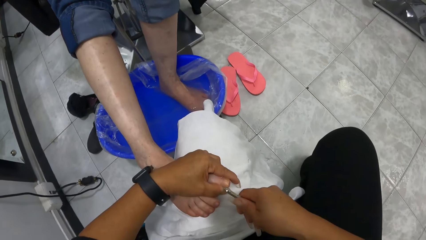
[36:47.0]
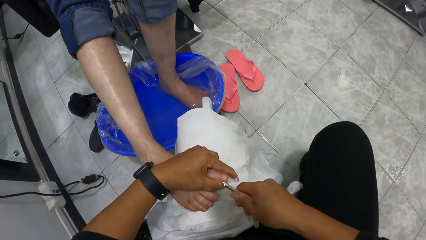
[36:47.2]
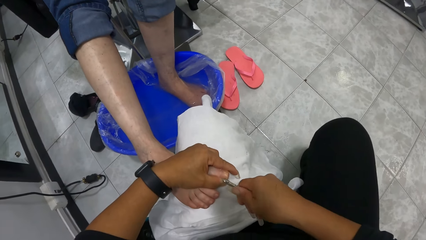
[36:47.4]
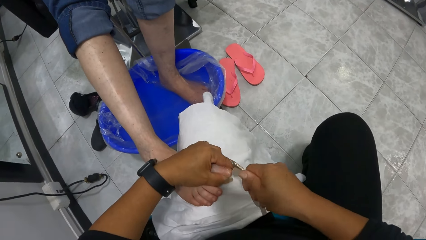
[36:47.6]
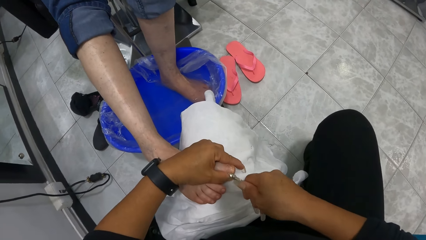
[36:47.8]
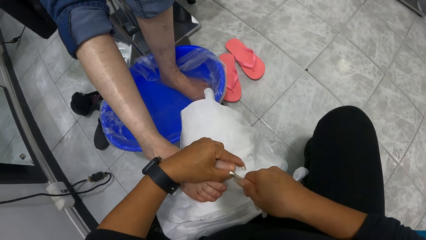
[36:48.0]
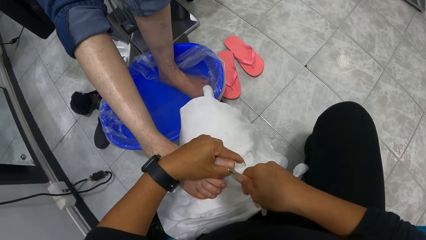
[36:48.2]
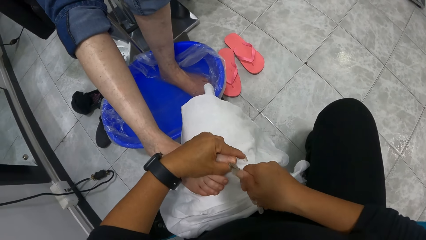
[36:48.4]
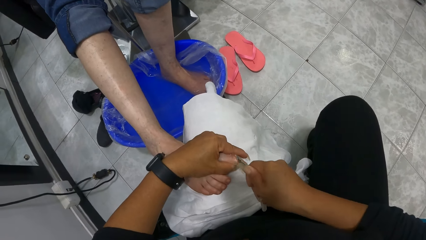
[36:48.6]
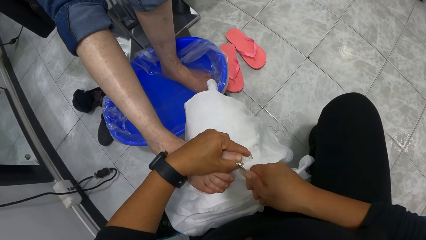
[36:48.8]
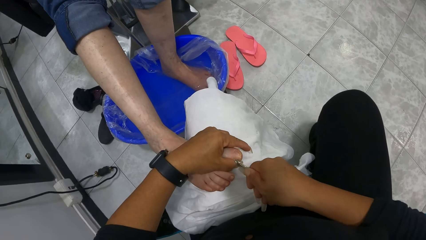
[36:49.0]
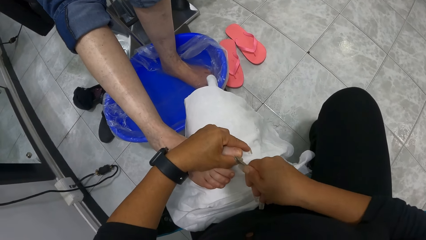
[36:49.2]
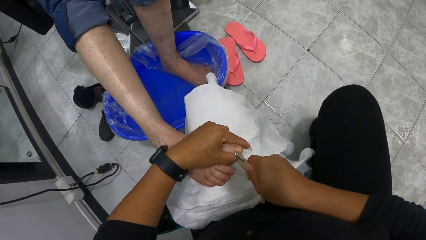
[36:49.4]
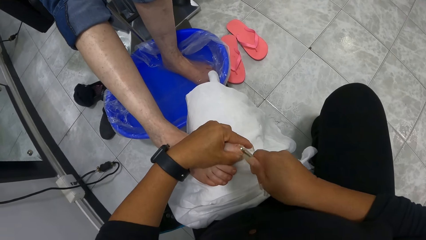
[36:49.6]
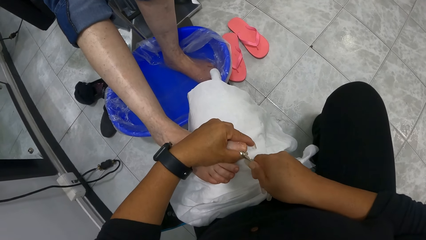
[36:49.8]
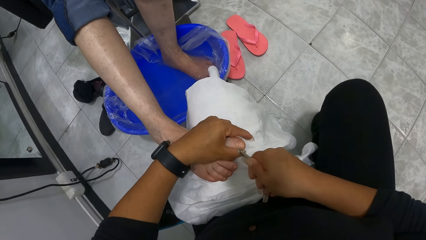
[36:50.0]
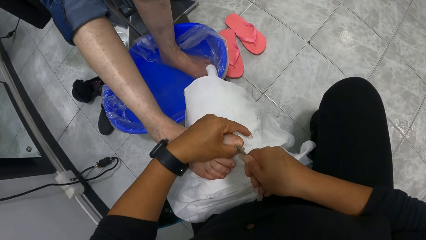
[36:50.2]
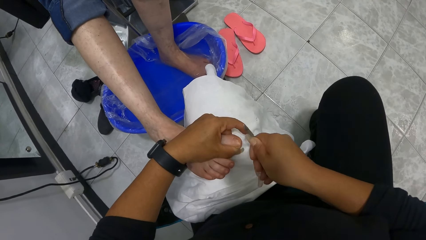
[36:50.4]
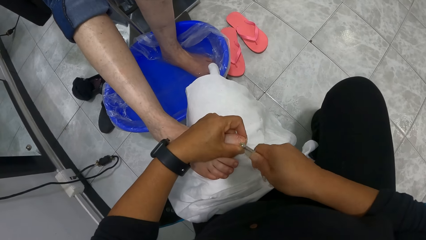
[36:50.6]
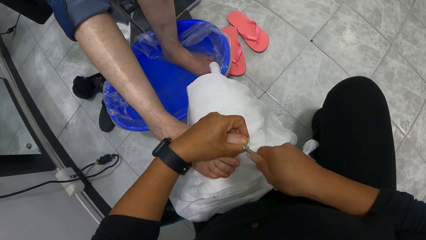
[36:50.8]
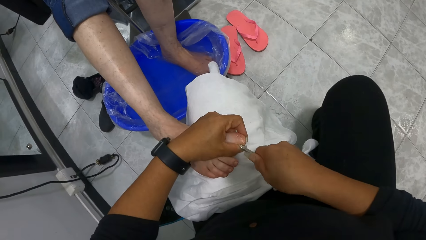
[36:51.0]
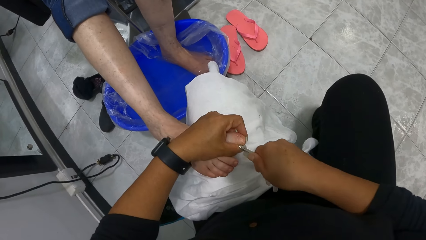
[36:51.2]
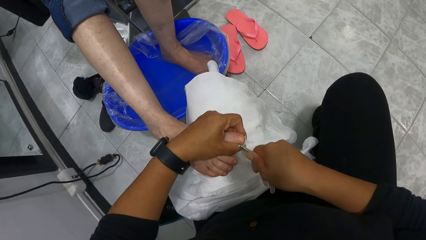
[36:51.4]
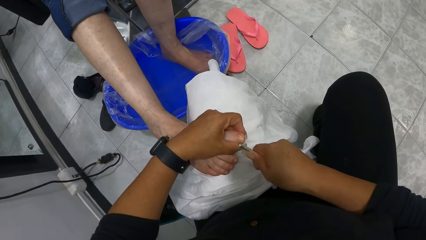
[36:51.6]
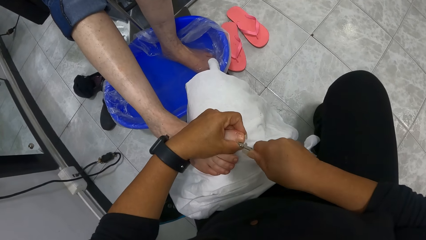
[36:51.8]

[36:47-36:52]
The camera wearer removes cuticles on the woman's right foot with the cuticle trimmer in her right hand.

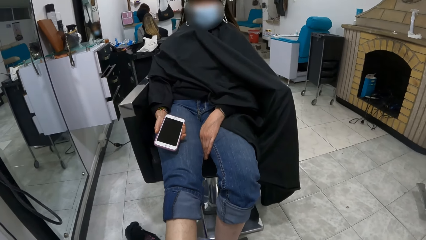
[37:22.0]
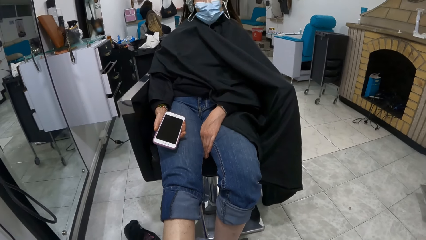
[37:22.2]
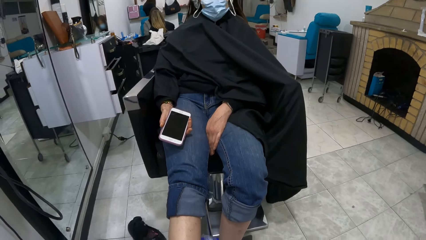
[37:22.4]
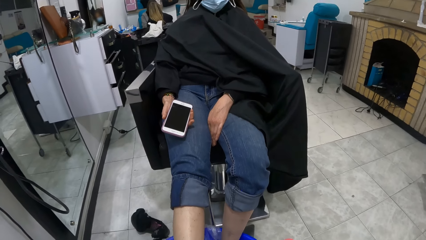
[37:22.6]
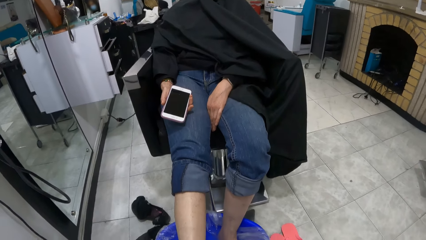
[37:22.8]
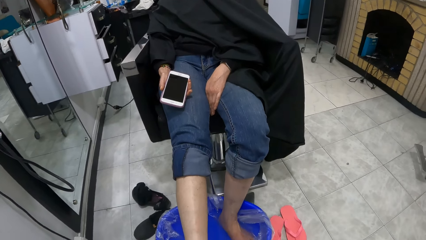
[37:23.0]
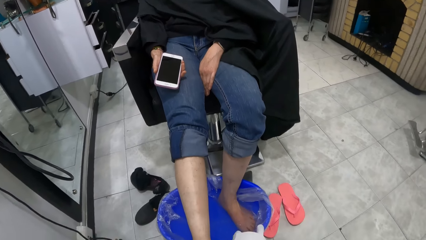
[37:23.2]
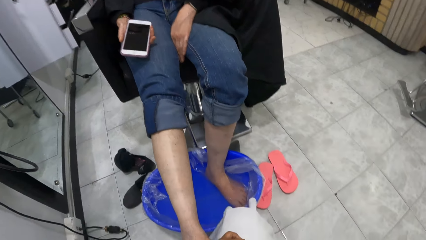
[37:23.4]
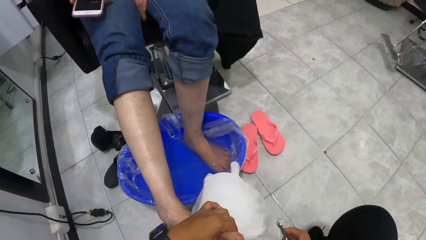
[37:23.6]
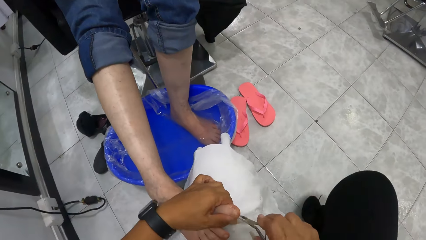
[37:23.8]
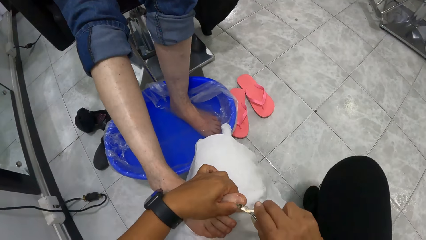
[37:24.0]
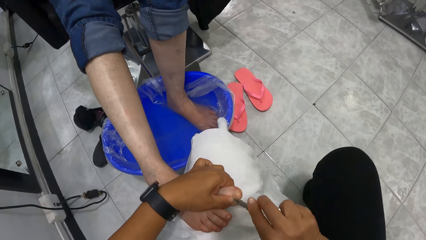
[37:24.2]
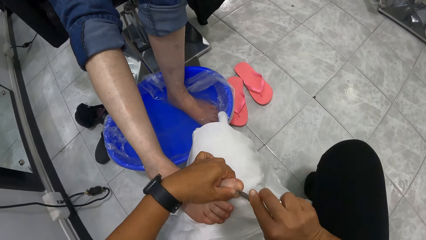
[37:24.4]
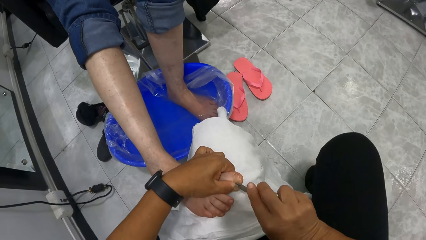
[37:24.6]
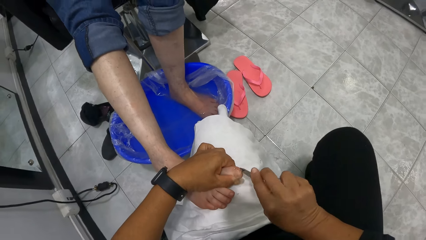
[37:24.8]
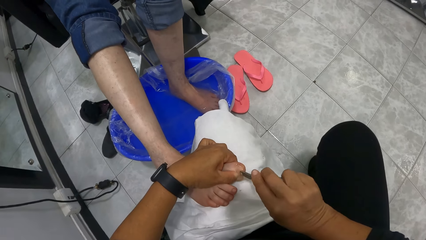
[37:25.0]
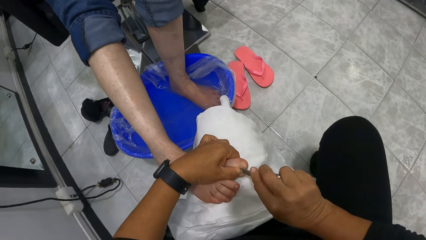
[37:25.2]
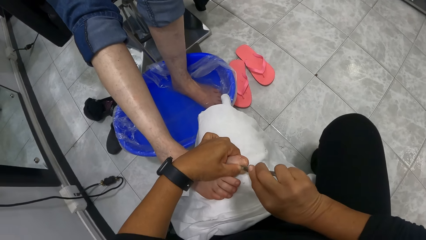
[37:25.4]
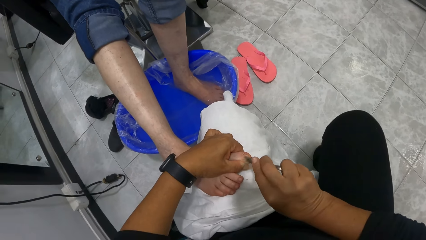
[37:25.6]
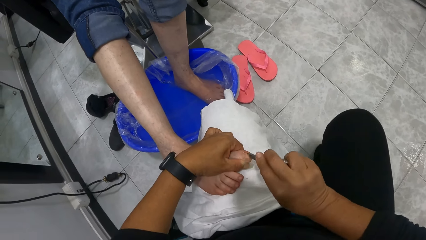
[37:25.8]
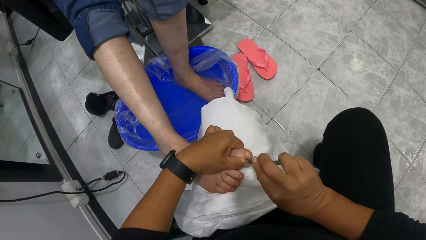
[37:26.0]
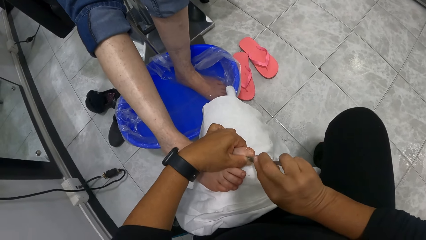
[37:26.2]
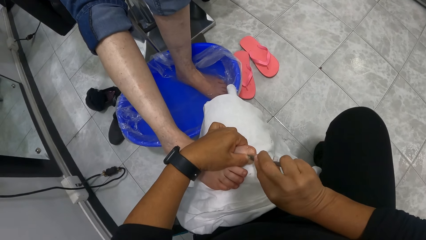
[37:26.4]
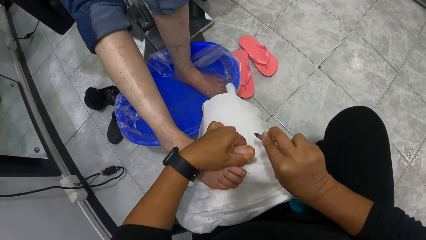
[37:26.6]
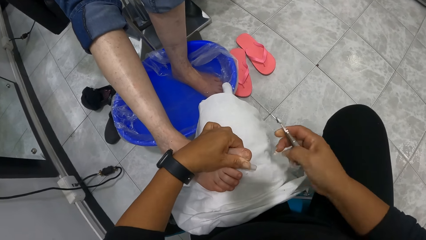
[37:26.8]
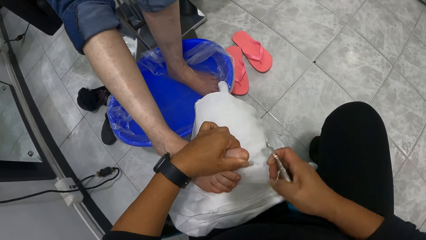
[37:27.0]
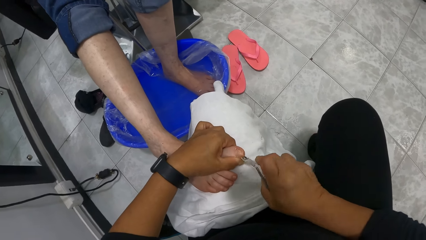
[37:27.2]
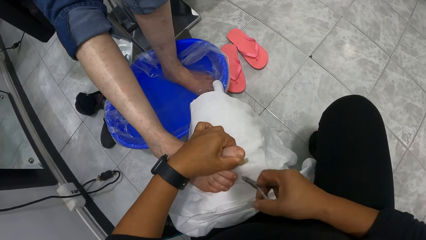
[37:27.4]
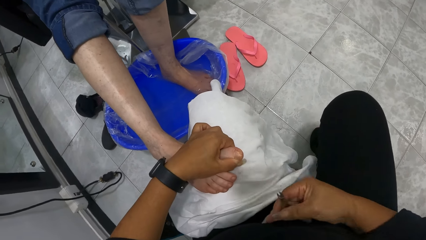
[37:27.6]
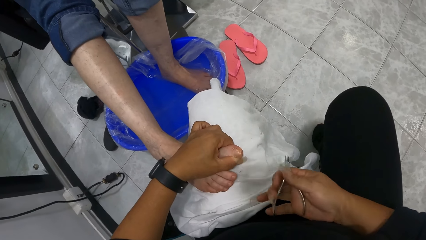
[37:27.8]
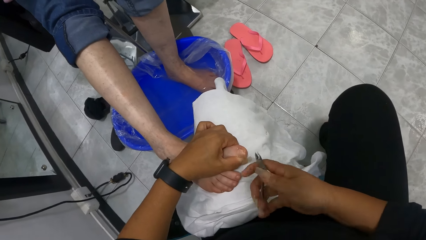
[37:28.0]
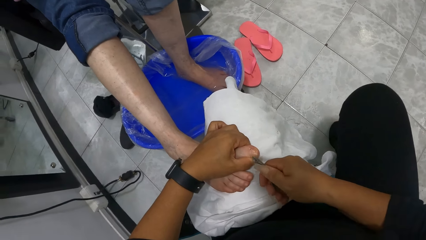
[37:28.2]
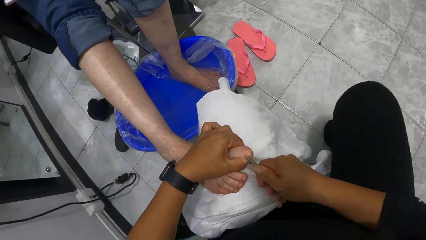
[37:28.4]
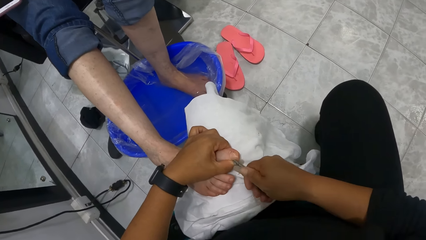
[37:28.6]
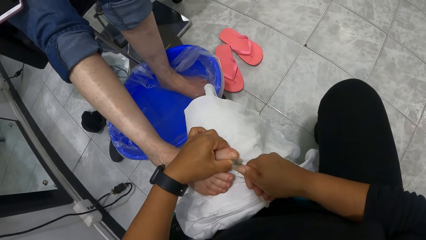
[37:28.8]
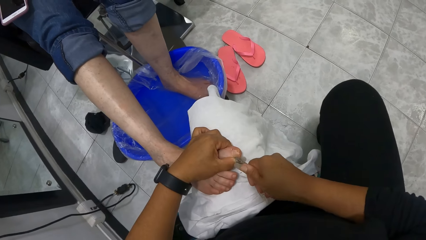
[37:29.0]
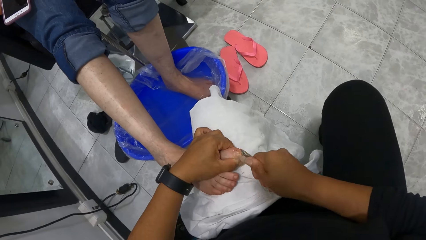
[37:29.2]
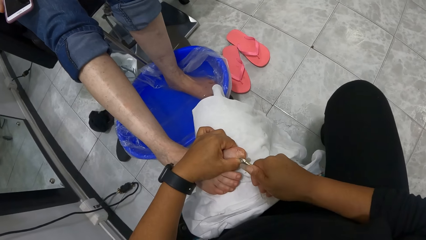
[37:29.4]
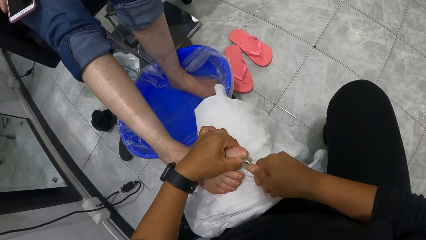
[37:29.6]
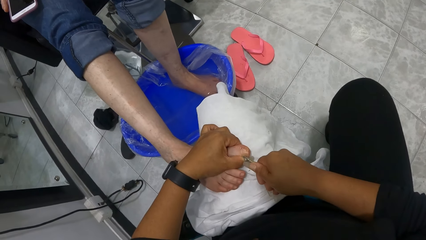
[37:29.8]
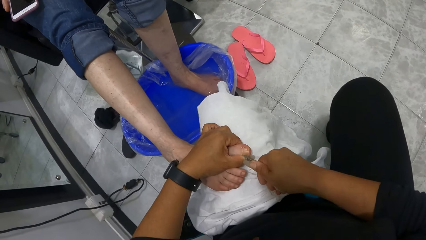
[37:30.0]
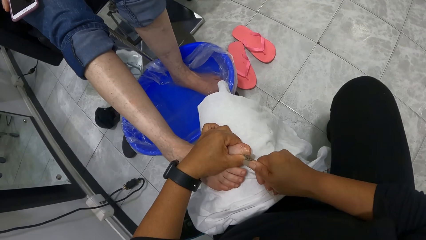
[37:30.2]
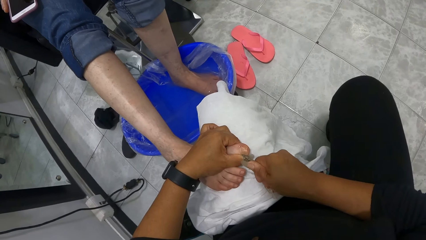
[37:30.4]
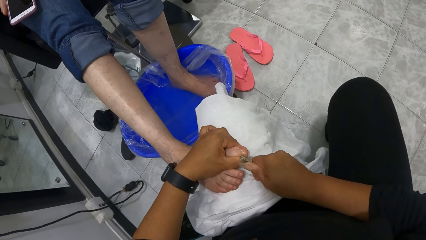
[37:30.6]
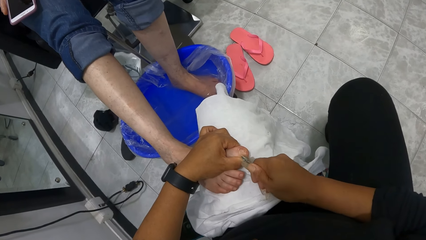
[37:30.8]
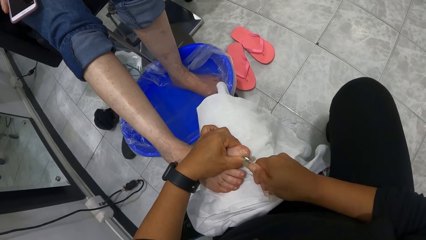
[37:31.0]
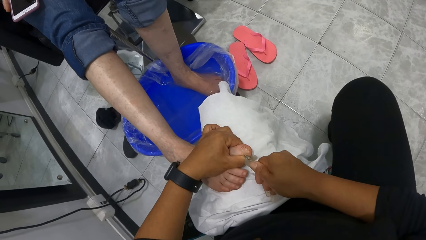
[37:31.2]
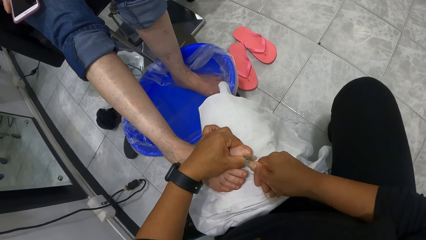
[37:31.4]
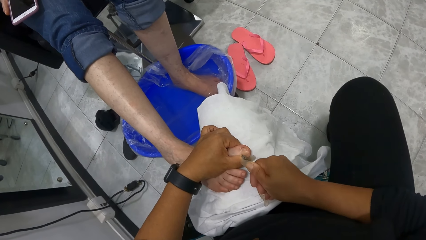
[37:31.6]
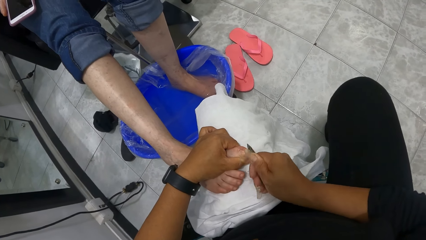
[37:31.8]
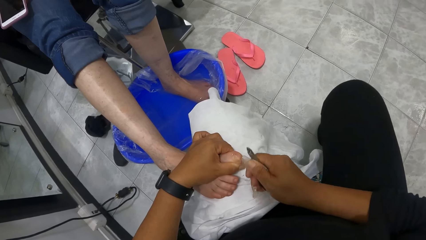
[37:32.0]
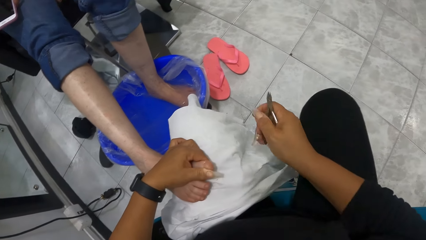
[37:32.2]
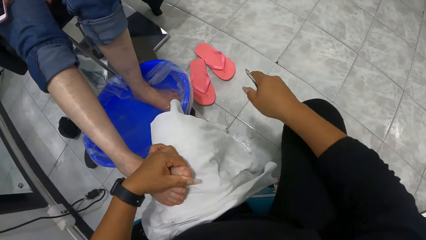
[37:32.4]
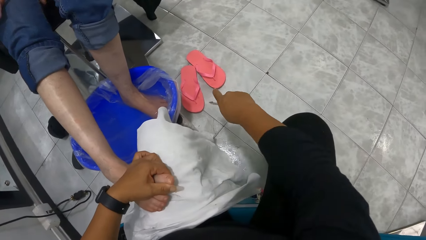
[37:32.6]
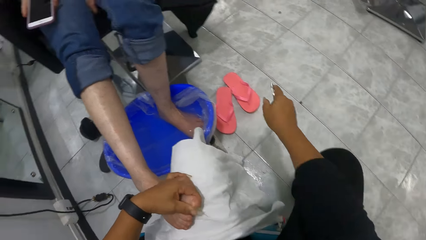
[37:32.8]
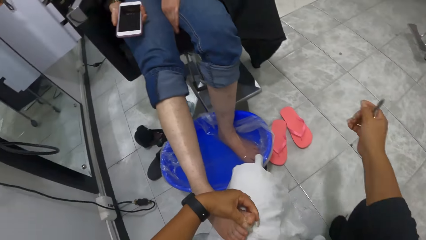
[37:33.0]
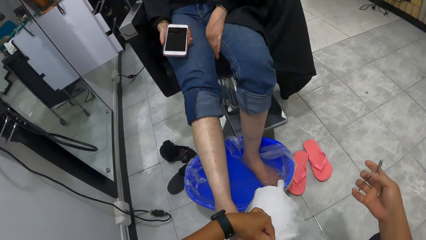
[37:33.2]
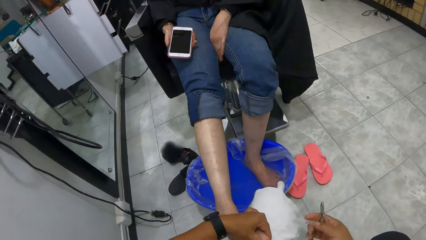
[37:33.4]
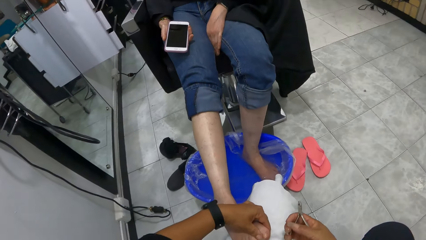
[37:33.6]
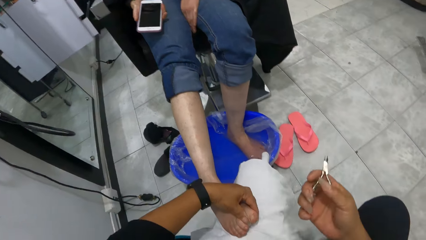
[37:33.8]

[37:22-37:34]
The camera wearer removes cuticles on the woman's right foot with the cuticle trimmer in her right hand. She adjusts the cuticle trimmer in her right hand. She removes cuticles on the woman's right foot with the cuticle trimmer in her right hand. She gesticulates with her right hand.
